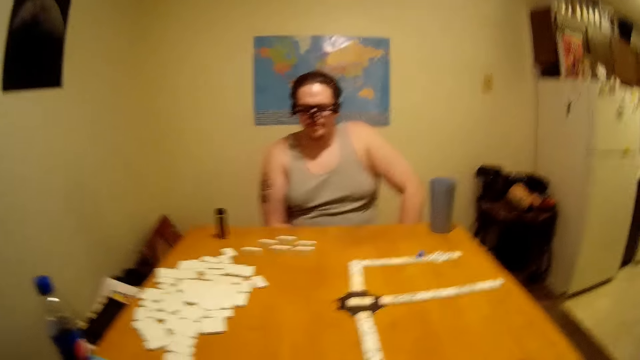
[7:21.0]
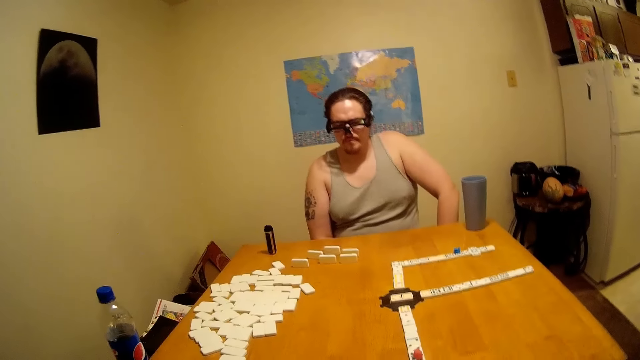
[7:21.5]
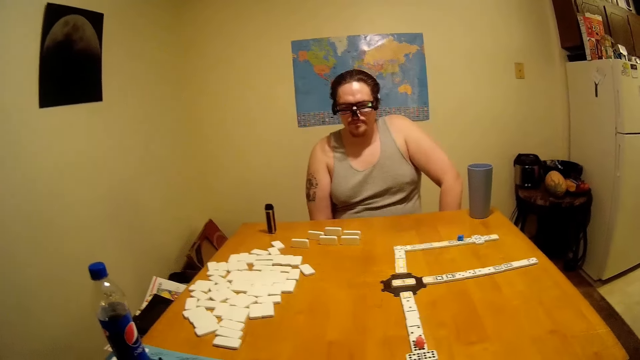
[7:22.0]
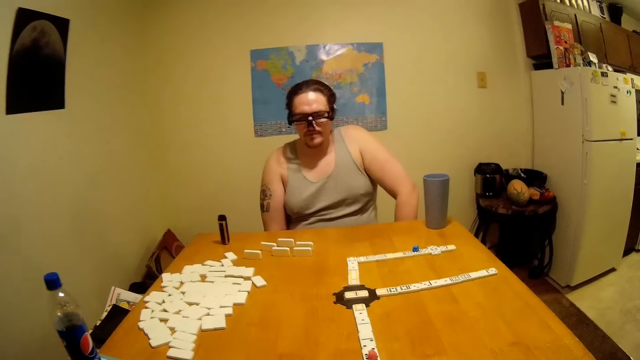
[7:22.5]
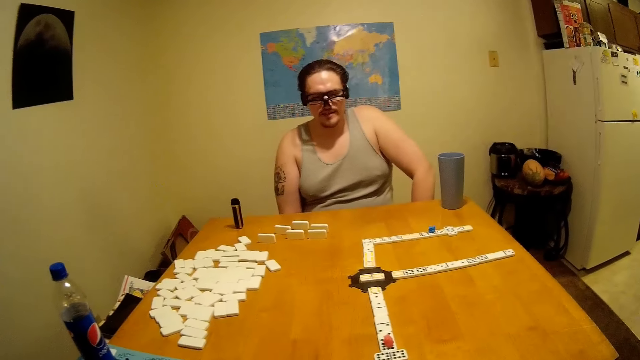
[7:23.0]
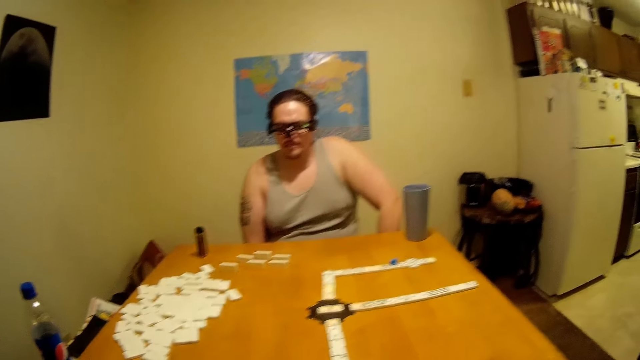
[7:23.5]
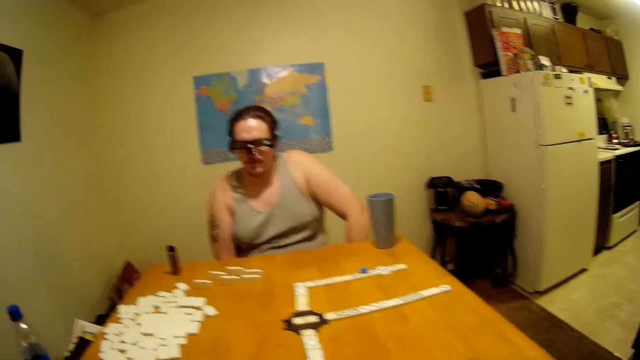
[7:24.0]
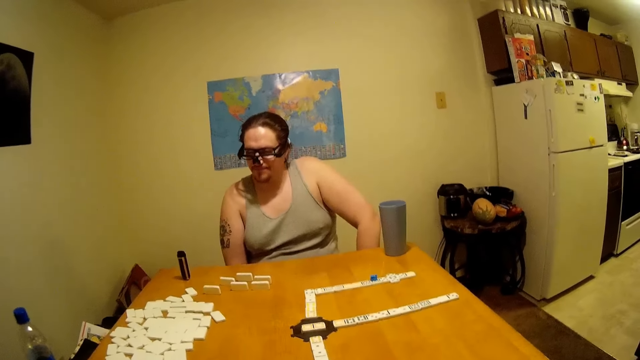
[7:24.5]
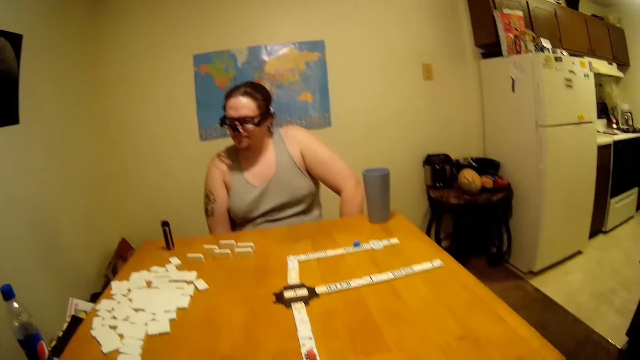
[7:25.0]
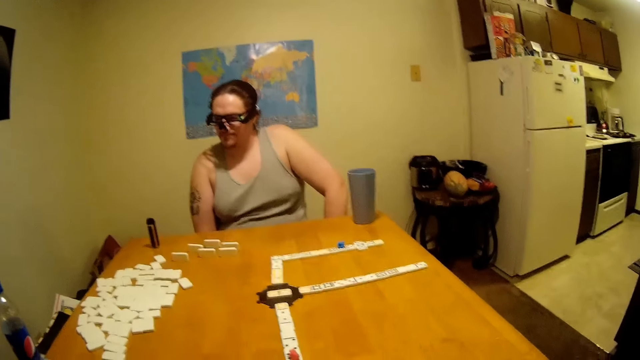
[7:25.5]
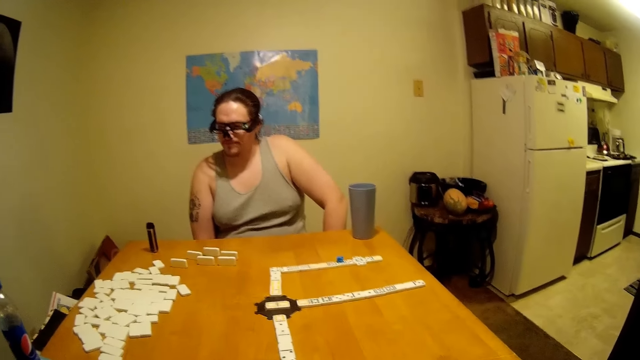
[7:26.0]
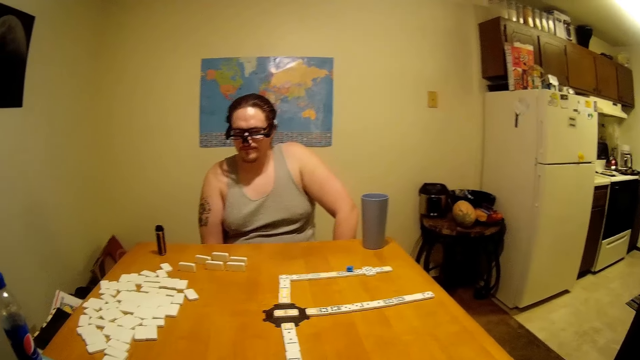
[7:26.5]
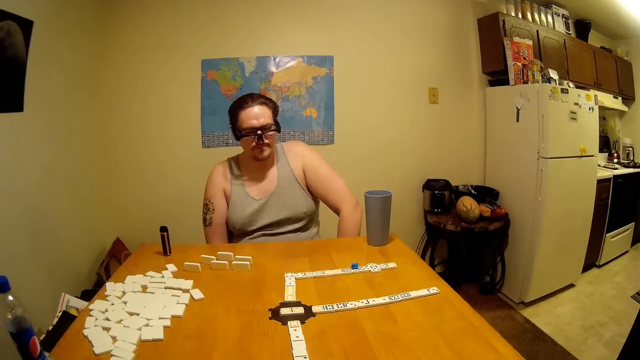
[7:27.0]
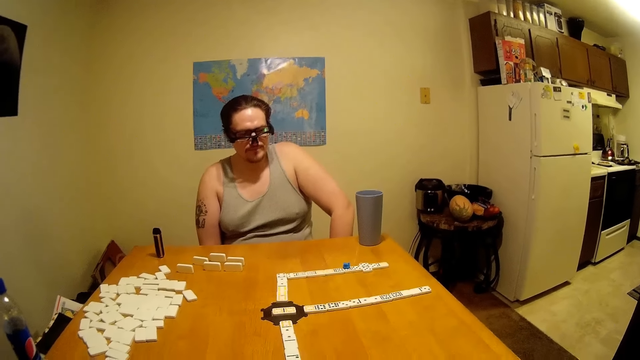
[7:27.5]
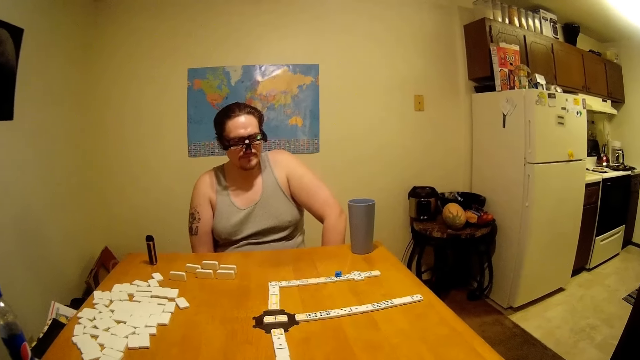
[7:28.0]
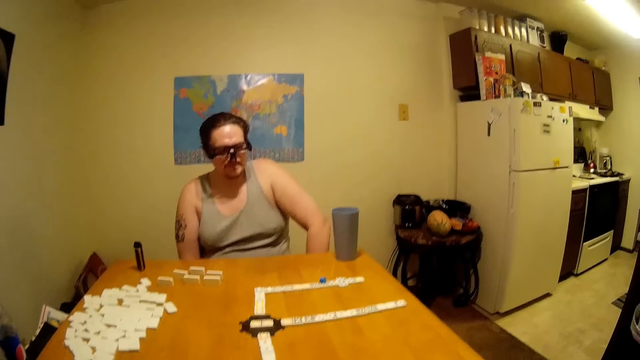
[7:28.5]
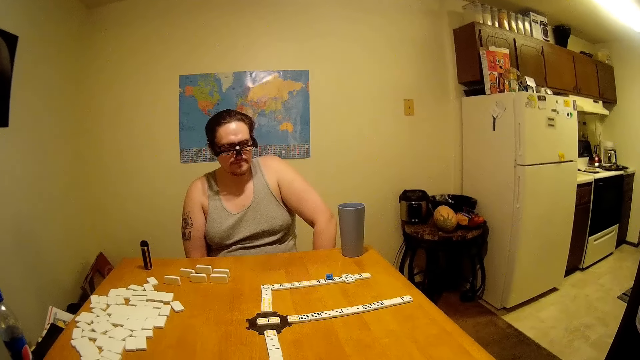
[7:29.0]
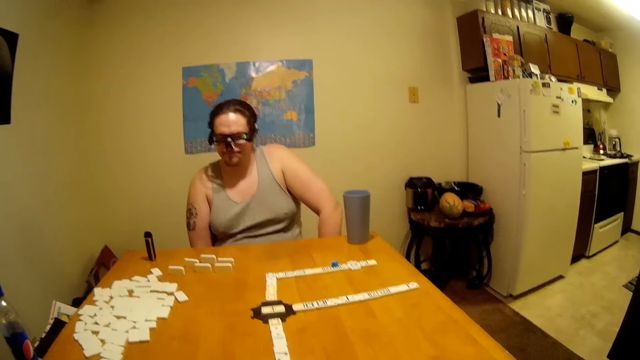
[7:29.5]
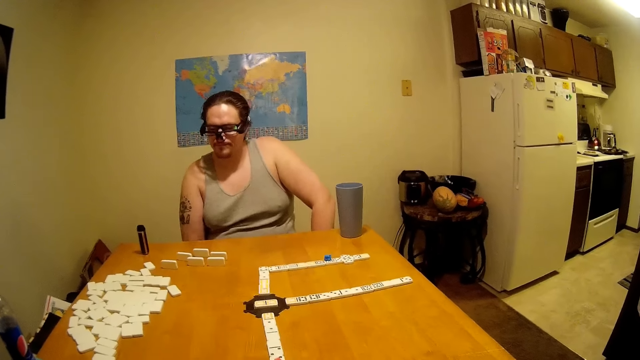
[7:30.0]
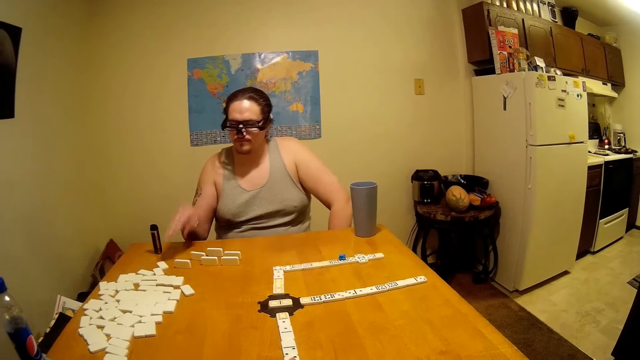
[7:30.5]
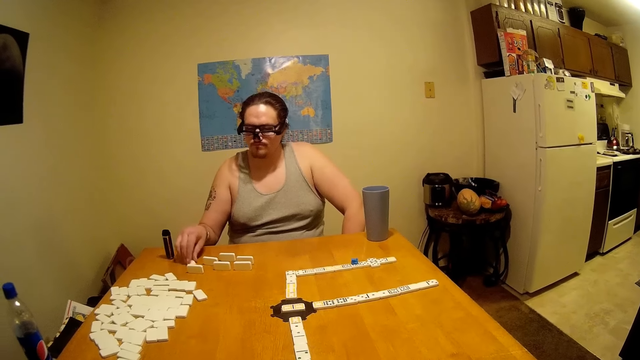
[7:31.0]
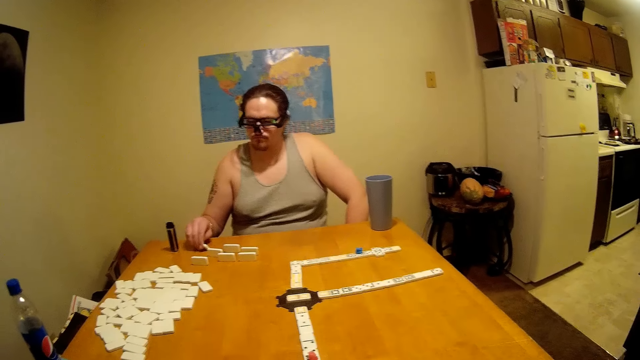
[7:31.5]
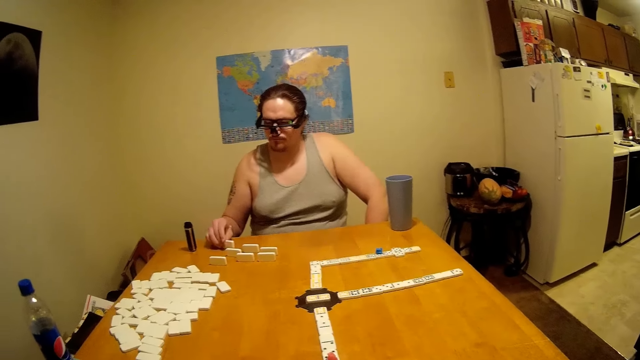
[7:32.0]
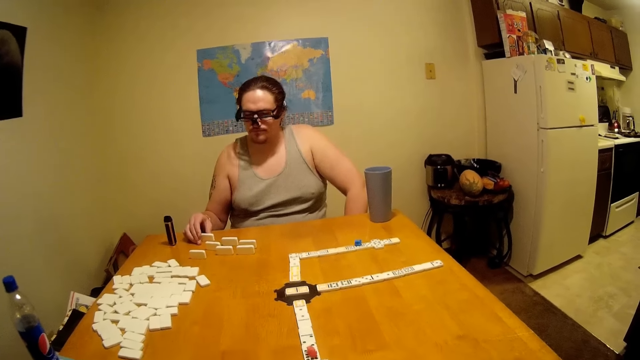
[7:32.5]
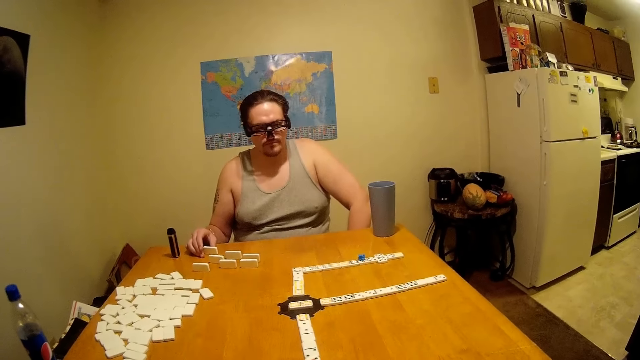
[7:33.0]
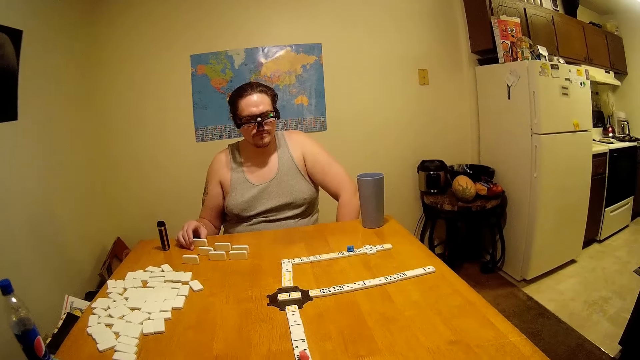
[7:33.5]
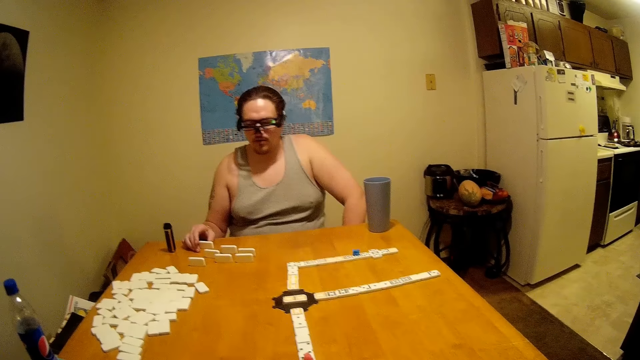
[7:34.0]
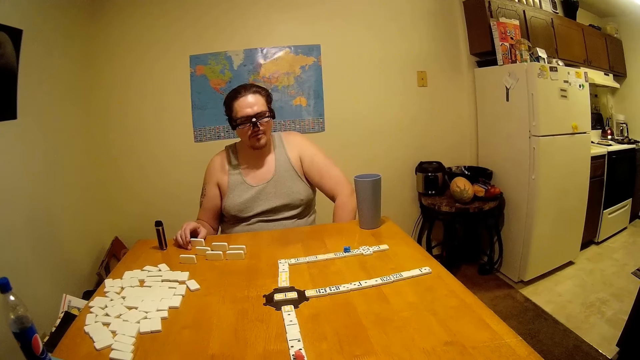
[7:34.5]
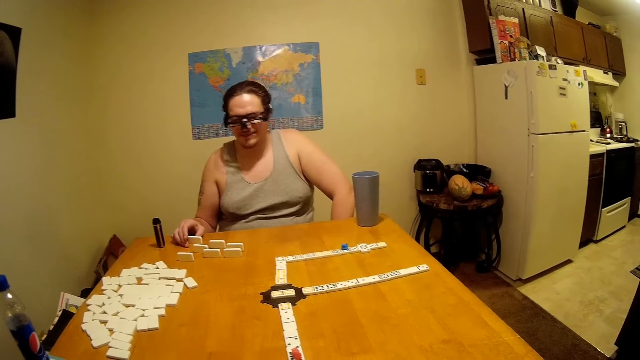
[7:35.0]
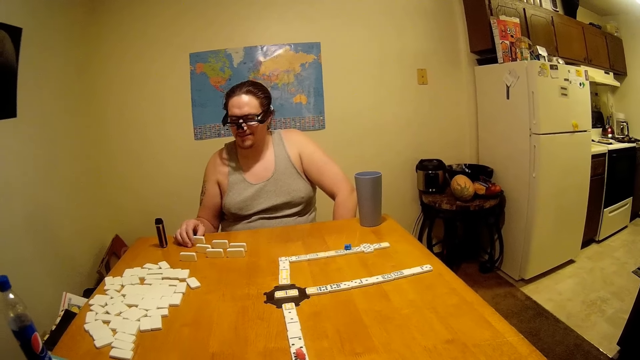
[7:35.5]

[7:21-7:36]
A man stares around the table. The man pulls a tile on the table.

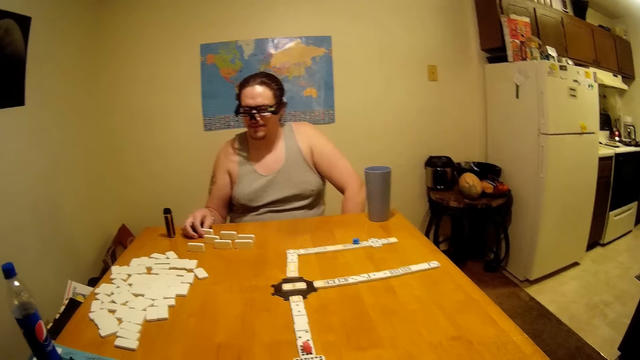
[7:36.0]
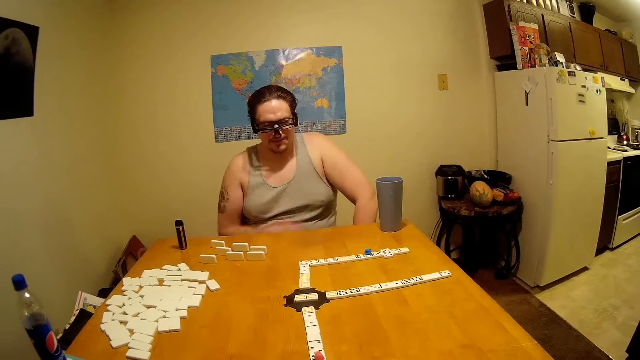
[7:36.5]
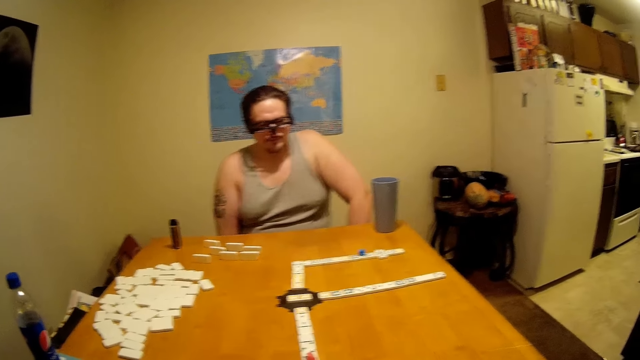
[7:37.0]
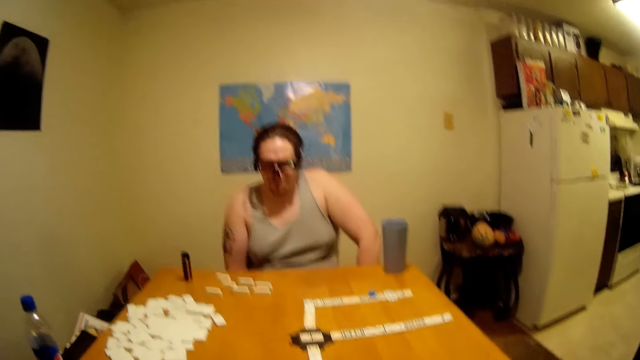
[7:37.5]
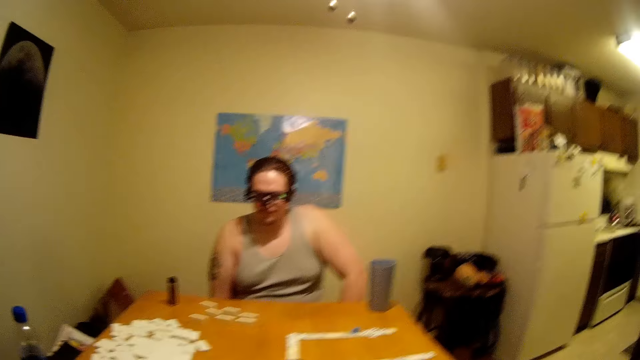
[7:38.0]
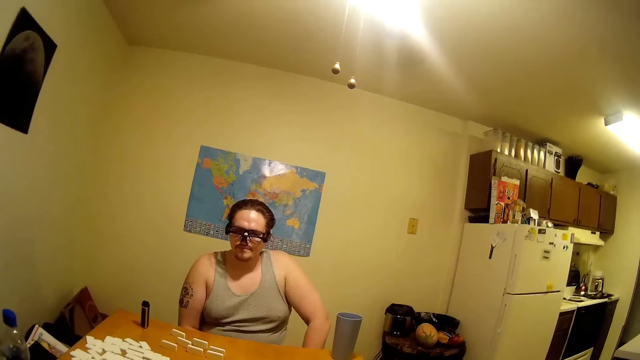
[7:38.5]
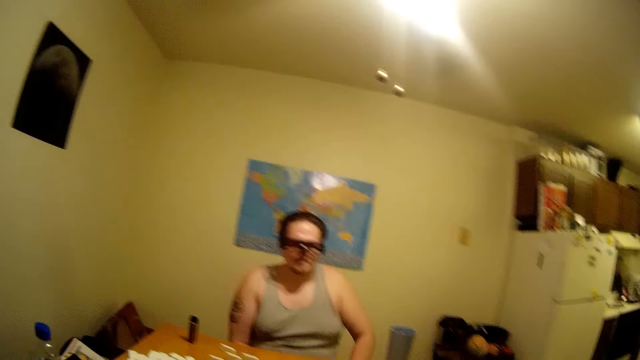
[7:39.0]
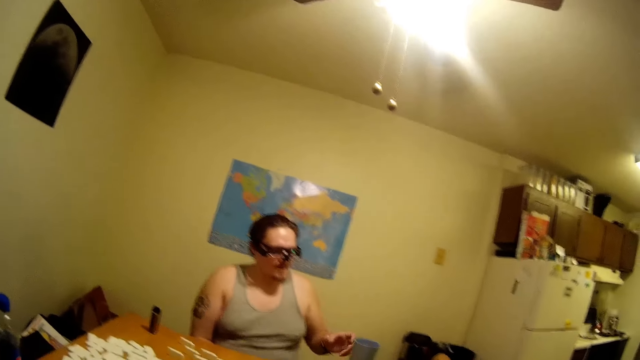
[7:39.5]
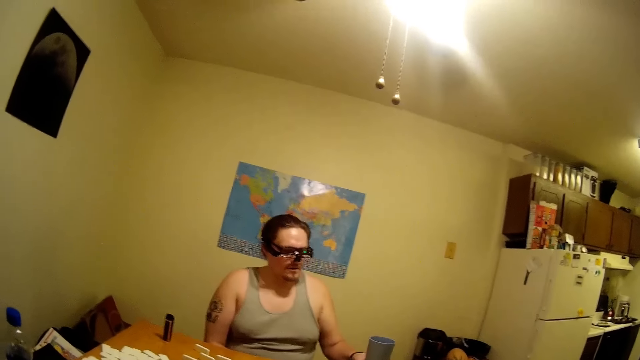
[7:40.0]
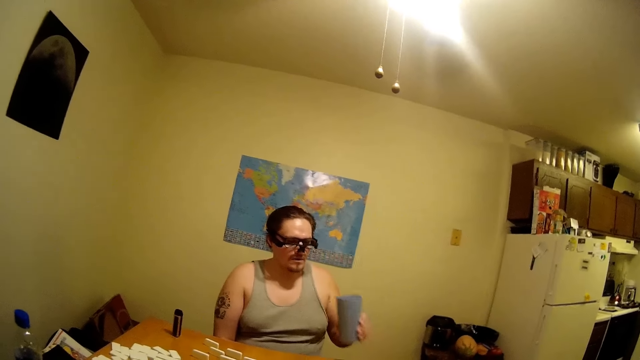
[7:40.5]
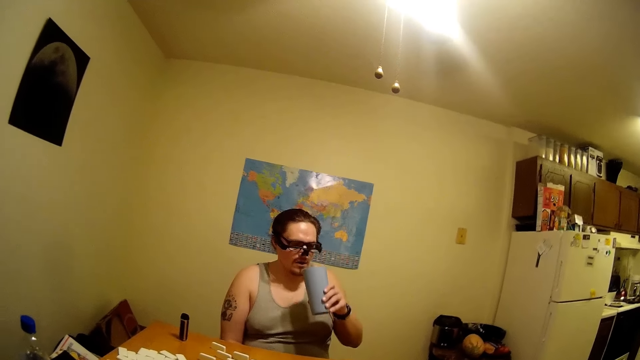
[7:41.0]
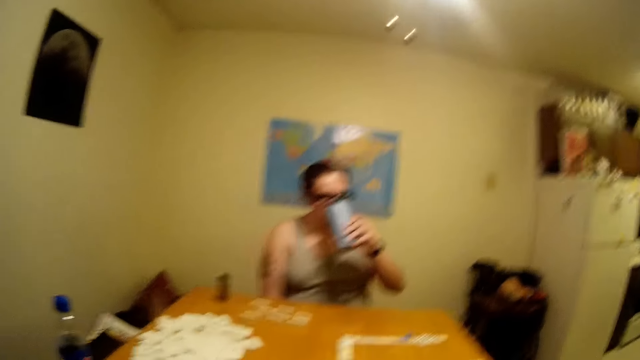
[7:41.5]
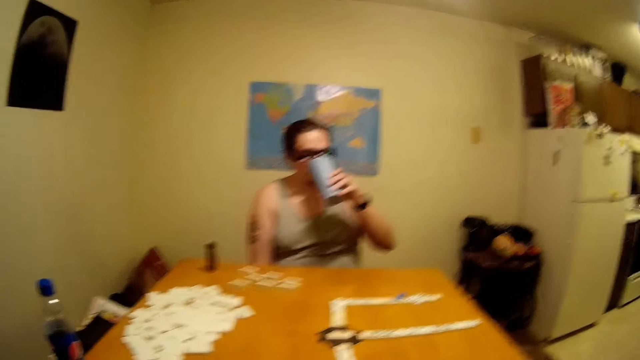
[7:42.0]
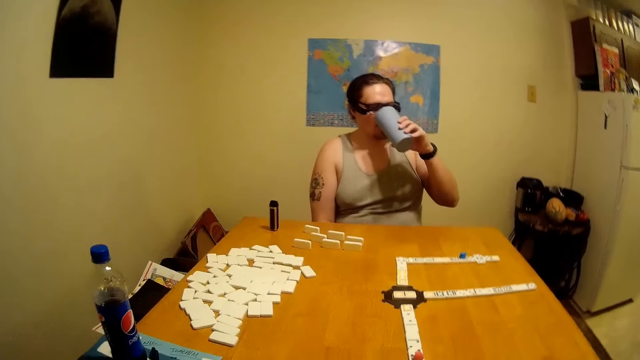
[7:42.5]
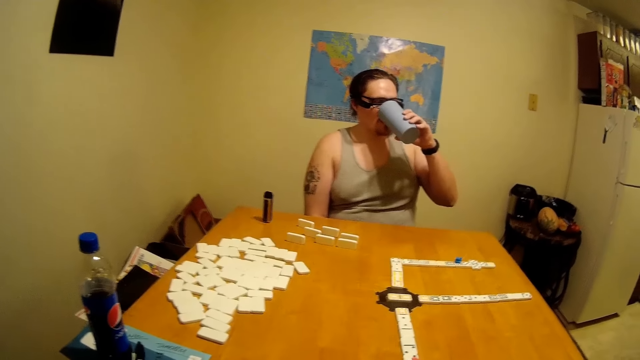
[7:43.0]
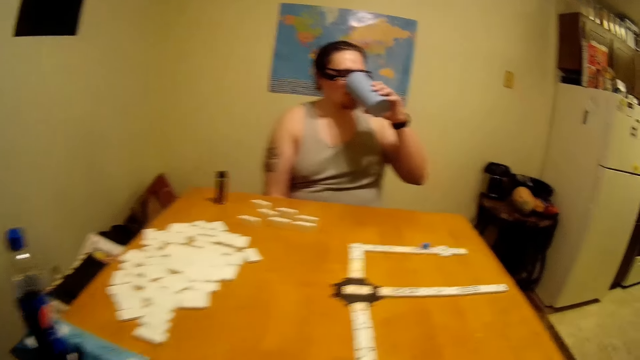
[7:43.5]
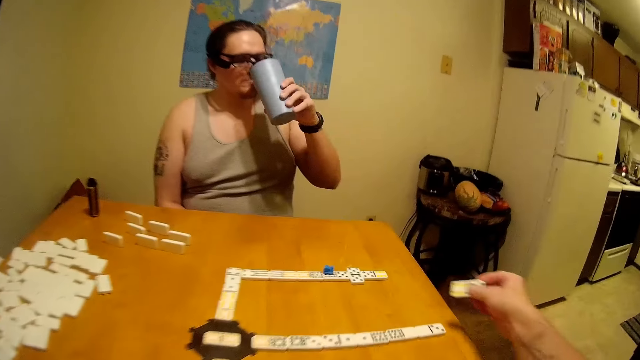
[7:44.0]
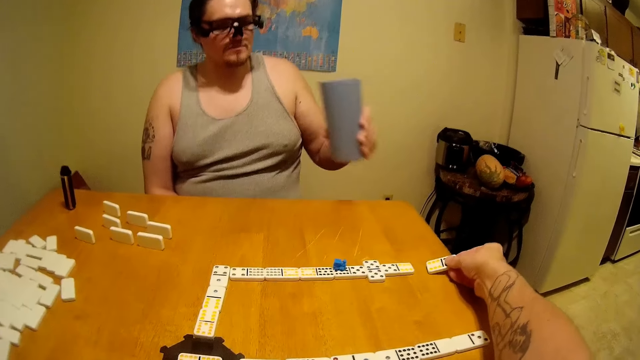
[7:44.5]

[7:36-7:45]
A man picks water from the table and drinks something from a glass or cup.
